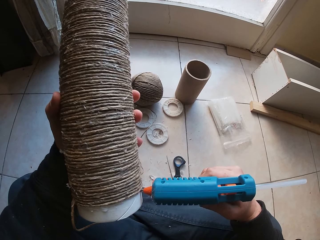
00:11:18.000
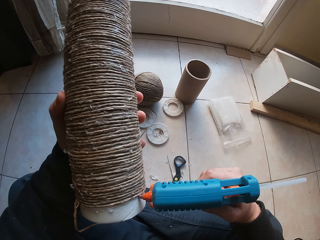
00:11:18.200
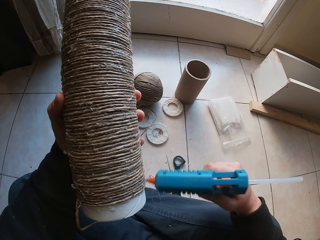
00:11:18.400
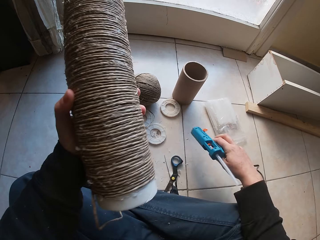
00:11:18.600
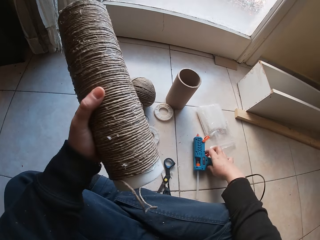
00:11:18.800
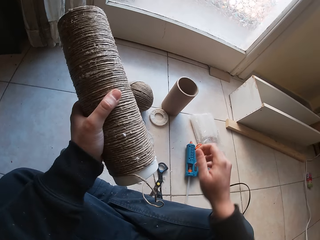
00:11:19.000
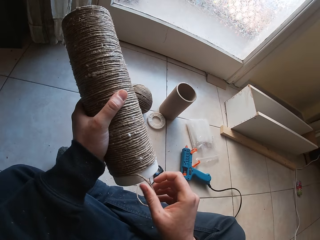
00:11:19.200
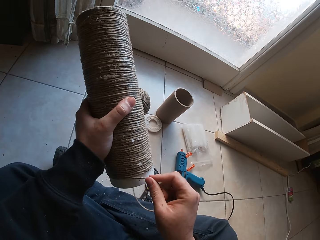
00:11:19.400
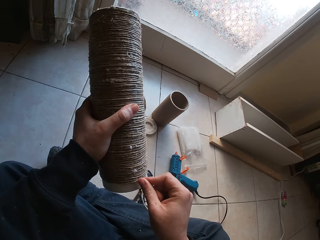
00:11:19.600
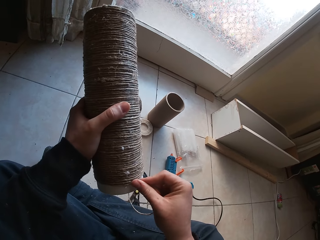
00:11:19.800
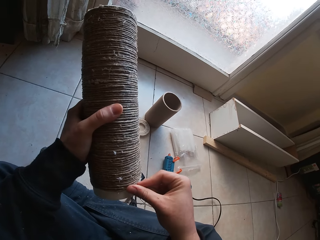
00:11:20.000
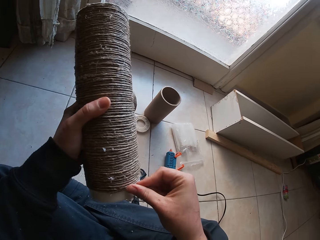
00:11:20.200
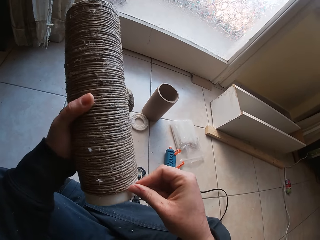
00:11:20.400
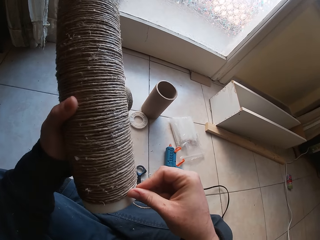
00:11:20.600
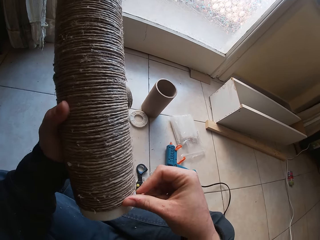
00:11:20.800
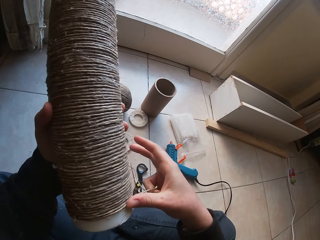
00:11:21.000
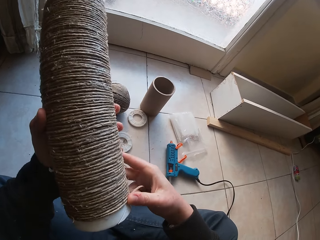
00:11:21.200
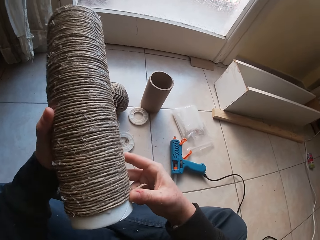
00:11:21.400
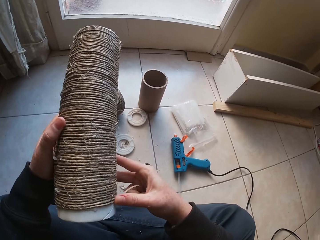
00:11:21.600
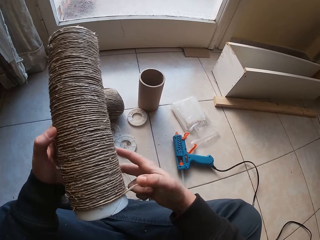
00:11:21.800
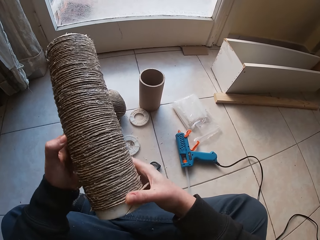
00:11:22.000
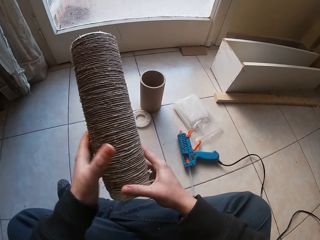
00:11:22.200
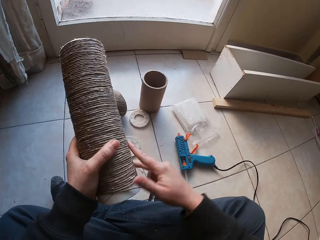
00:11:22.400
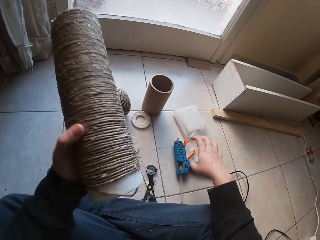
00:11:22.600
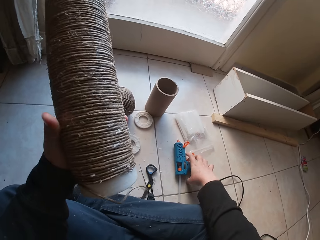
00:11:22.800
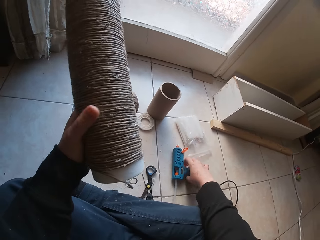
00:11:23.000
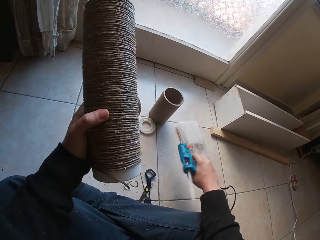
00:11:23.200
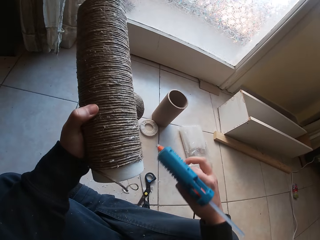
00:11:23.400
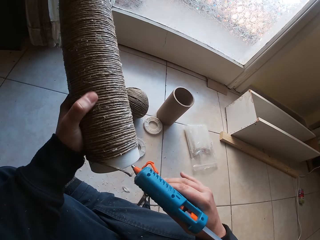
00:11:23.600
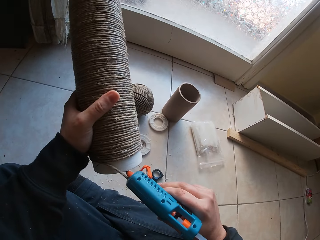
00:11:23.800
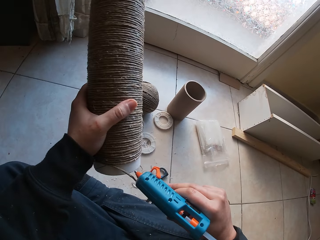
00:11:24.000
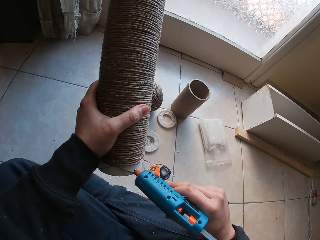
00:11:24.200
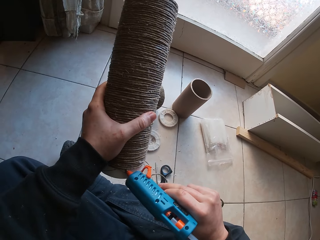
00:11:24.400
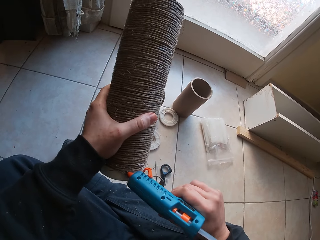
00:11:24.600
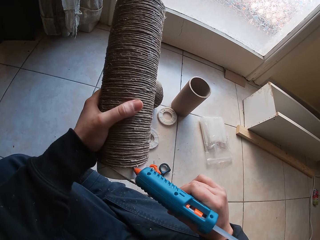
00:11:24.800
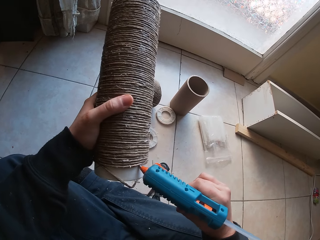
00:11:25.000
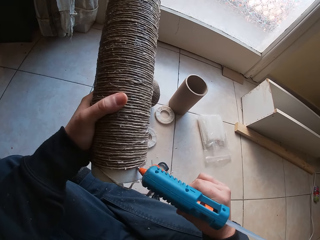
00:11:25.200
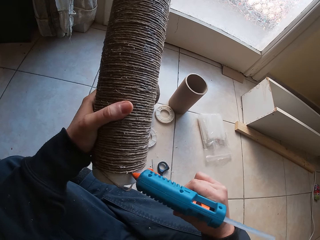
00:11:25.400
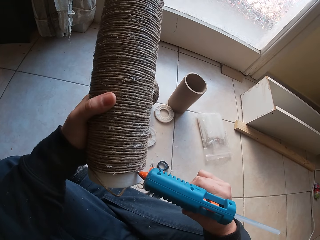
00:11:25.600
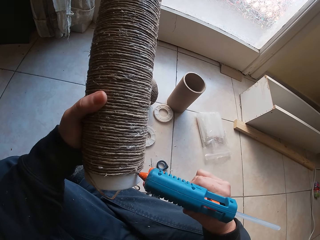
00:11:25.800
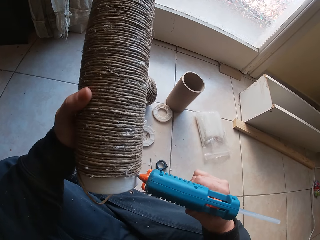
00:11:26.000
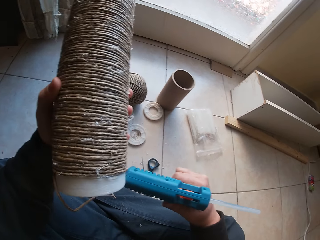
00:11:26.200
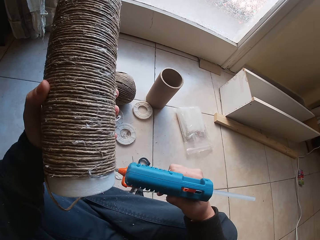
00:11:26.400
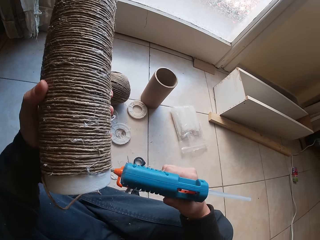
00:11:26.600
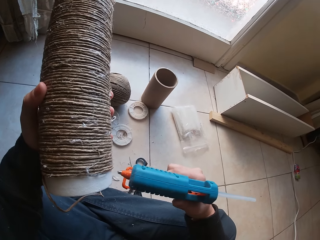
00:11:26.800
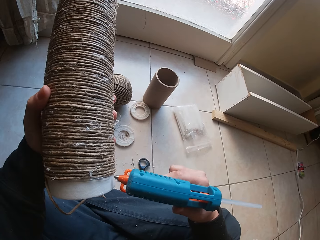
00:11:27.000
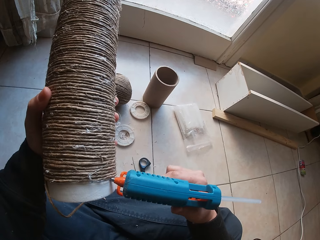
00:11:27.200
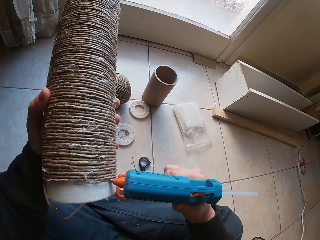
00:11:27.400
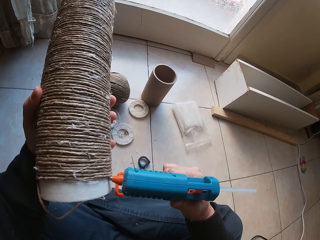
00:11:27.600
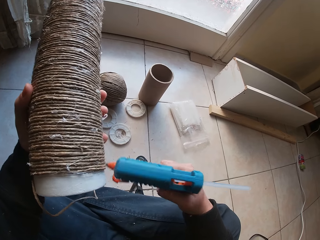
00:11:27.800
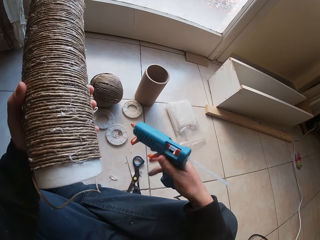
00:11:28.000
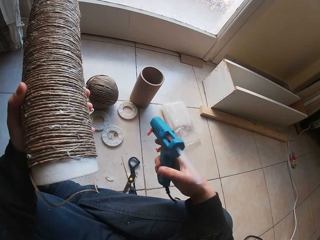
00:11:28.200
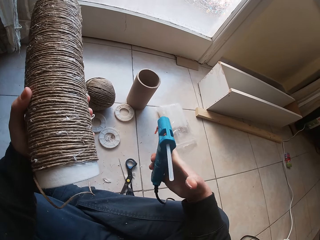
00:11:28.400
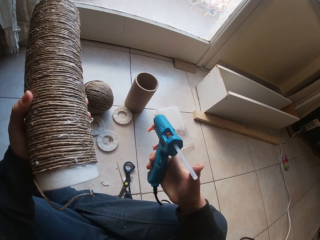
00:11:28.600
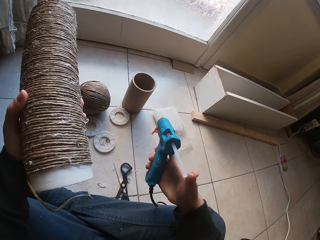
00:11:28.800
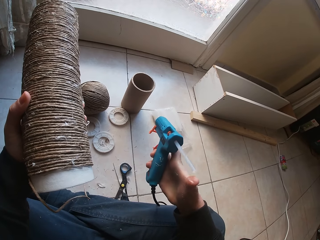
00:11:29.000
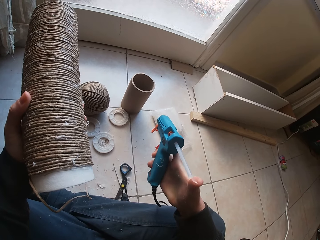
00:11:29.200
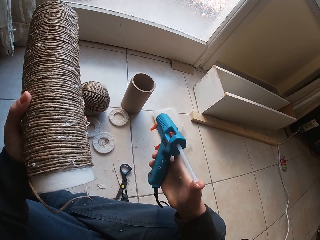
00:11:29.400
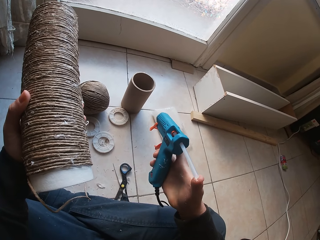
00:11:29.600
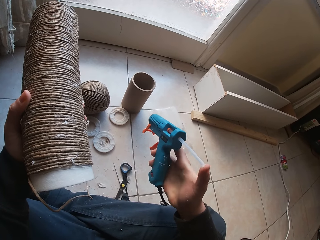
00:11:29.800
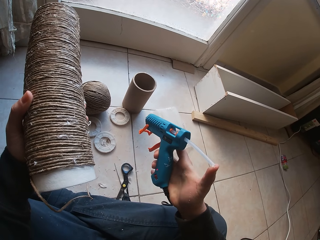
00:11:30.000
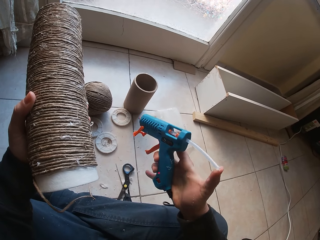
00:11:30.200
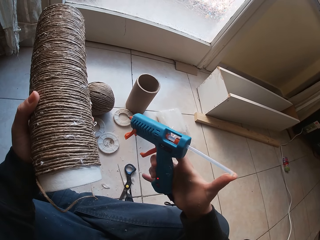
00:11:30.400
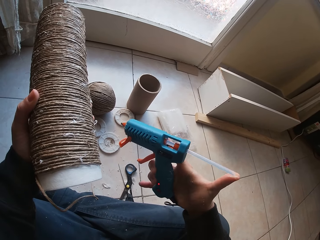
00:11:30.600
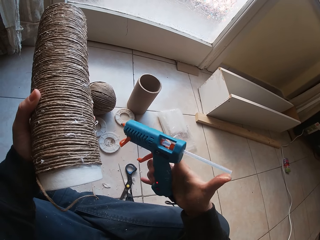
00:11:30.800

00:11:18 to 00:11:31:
The camera wearer places the glue gun on the ground with his right hand. He holds a cylinder cardboard or round plastic. He glues the wire rope on the round plastic with his right hand. He picks the glue gun from the ground with his right hand and holds the cylinder cardboard. He attaches glue to the round plastic with the glue gun in his right hand. He resets the glue gun with his right hand and holds the cylinder cardboard.

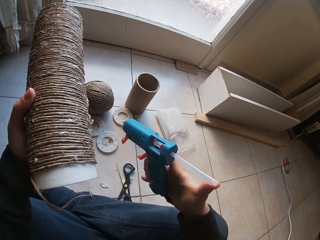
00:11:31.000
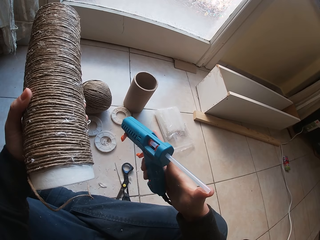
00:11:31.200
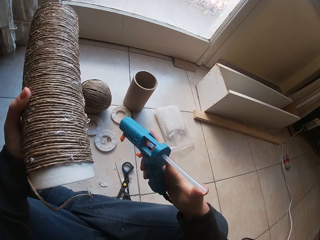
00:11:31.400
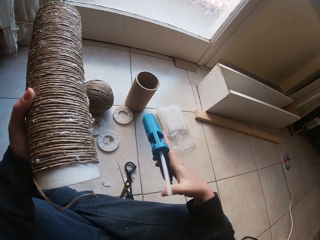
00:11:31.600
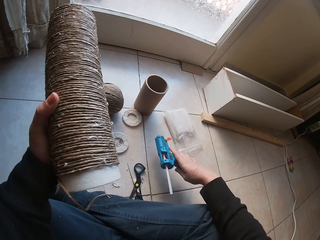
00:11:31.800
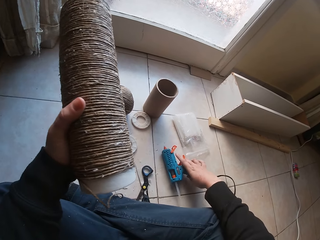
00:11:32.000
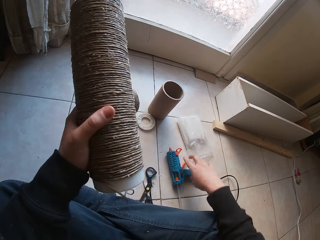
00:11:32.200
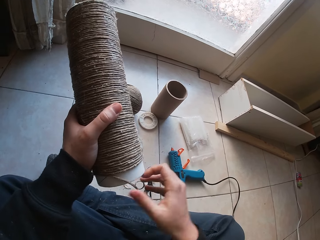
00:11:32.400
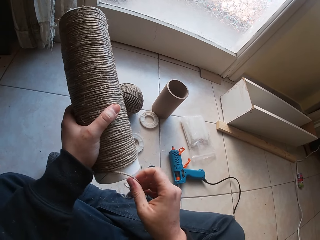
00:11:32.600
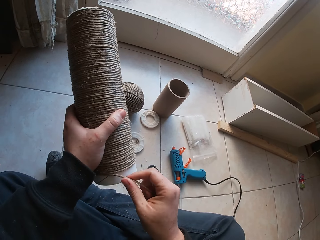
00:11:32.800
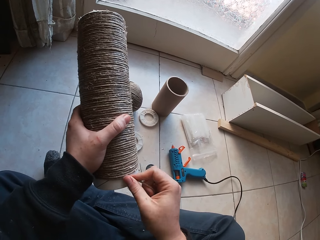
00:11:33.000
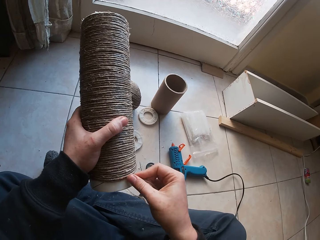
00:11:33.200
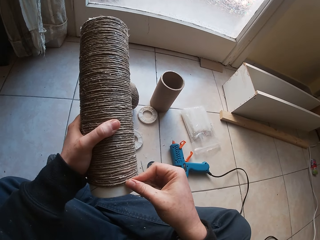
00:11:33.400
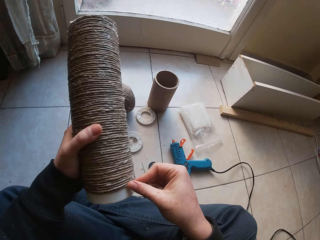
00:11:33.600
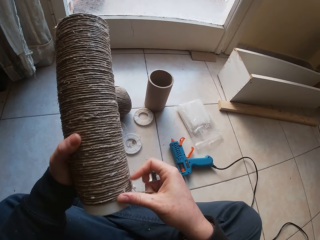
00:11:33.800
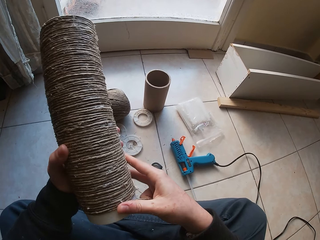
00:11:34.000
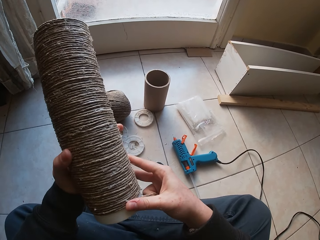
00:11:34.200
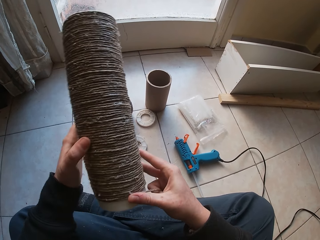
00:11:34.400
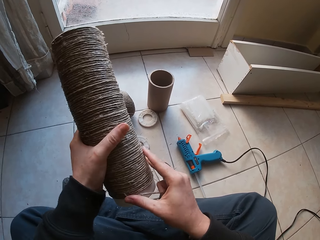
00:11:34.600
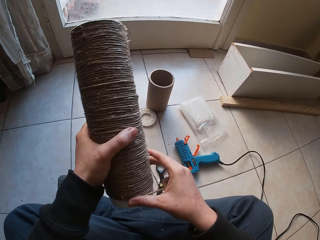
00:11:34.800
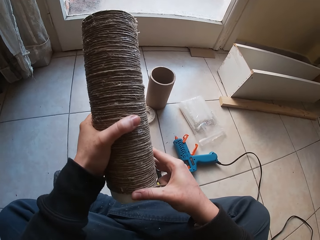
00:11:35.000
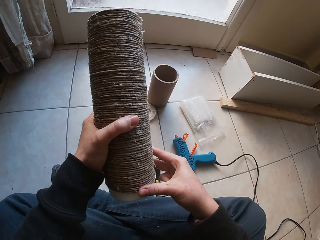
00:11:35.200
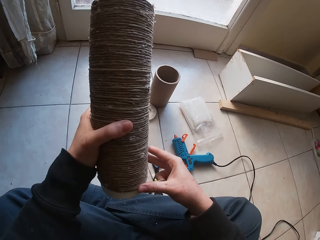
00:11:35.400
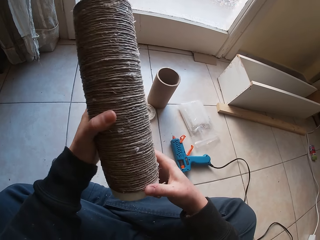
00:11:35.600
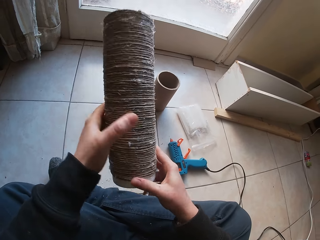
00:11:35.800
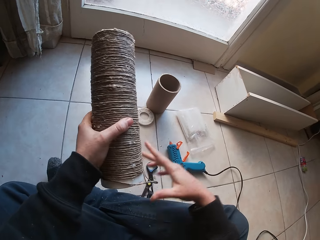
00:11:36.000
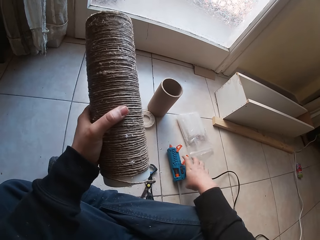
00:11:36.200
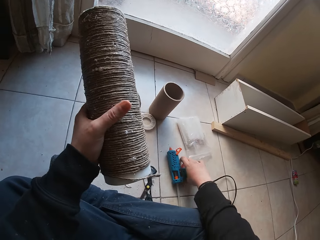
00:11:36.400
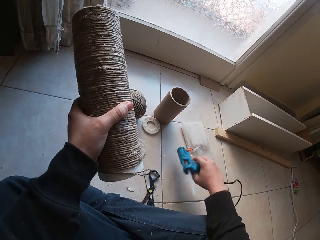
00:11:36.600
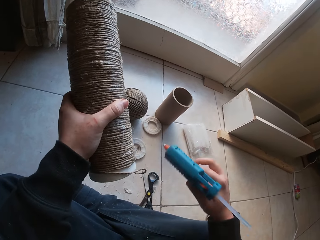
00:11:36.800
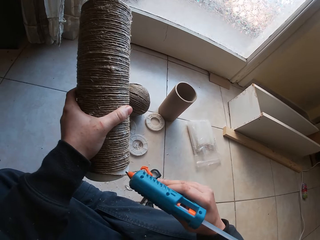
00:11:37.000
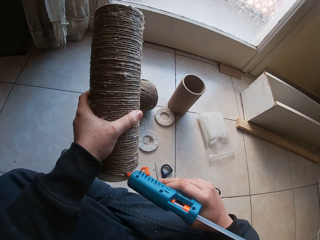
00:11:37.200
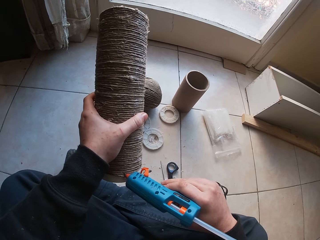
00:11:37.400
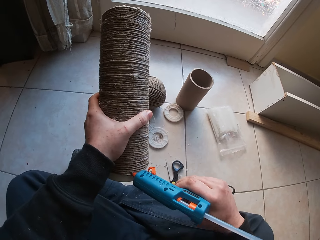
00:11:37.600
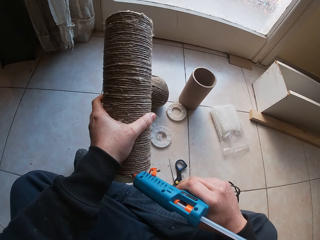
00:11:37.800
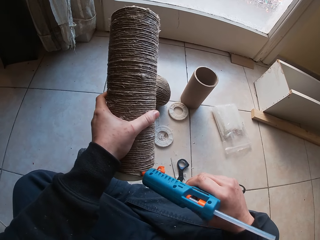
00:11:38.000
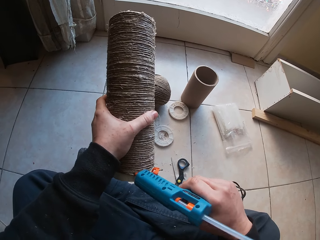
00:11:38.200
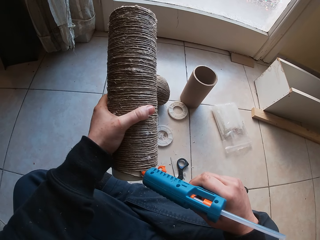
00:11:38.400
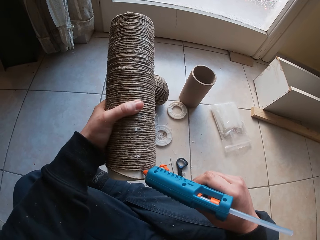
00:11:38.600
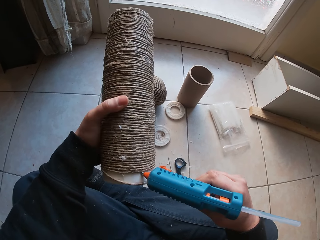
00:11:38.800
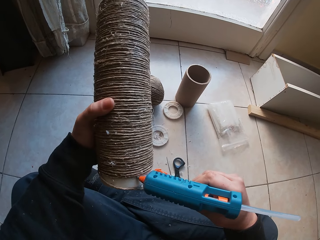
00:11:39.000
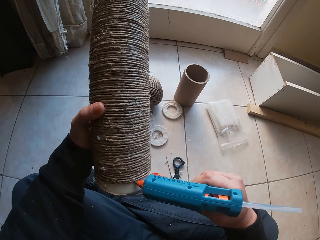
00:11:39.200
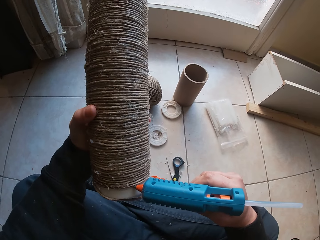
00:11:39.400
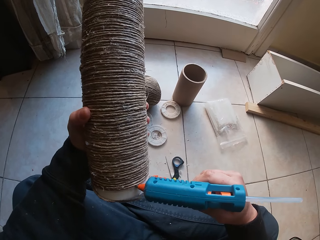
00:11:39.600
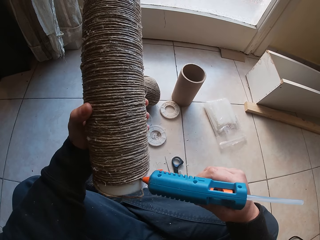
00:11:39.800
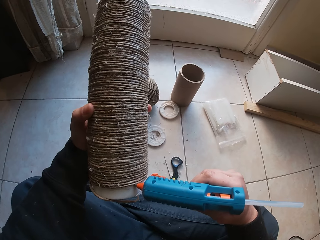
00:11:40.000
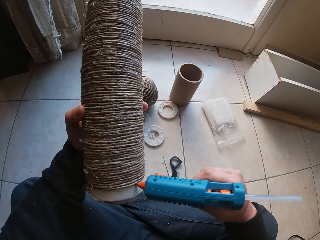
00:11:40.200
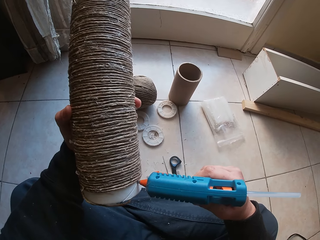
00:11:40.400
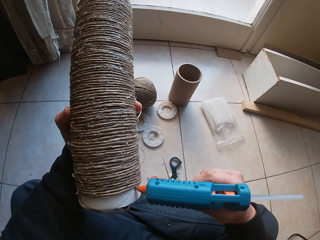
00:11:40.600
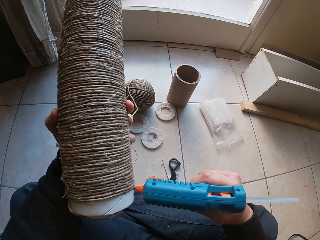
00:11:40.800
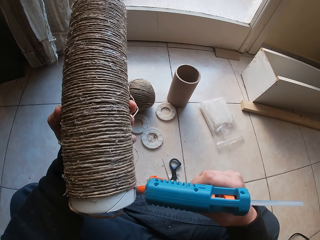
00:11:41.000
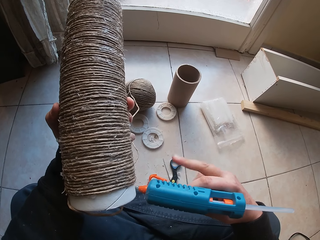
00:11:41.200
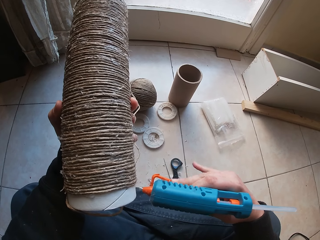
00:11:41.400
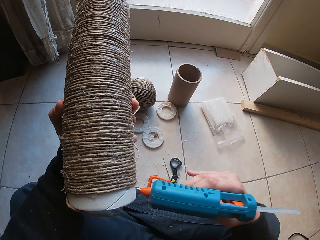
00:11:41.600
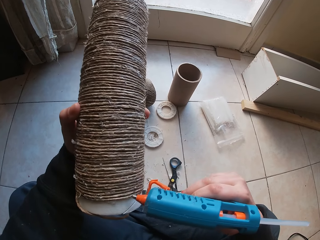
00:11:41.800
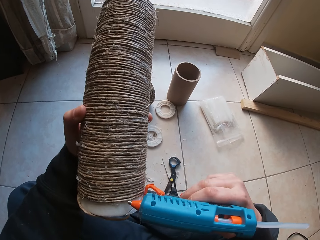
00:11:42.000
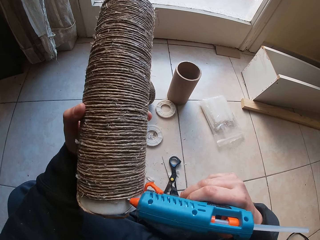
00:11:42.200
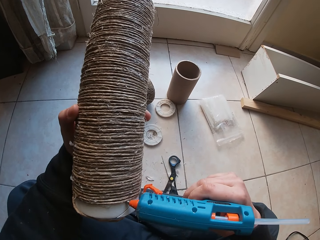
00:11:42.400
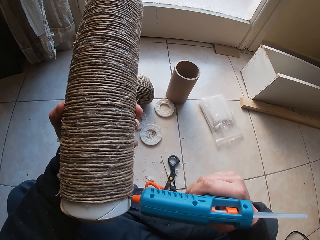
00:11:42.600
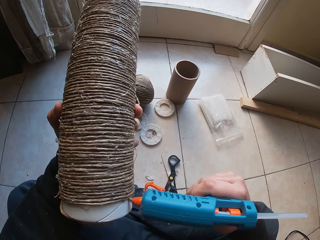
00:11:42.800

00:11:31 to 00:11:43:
The camera wearer places the glue gun on the ground with his right hand. He holds a cylinder cardboard or round plastic. He glues the wire rope on the round plastic with his right hand. He picks the glue gun from the ground with his right hand and holds the cylinder cardboard. He attaches glue to the round plastic with the glue gun in his right hand.
